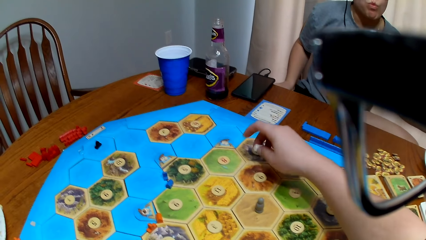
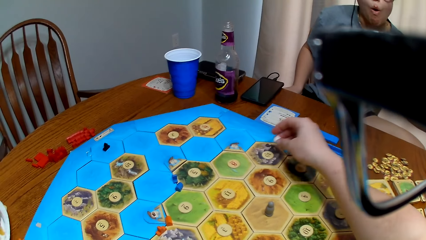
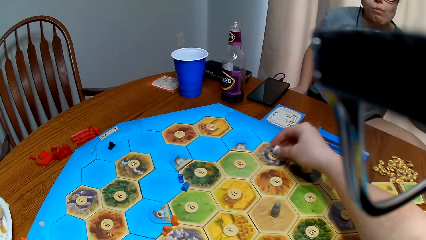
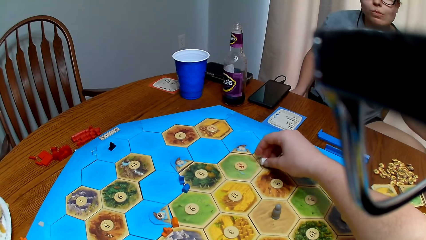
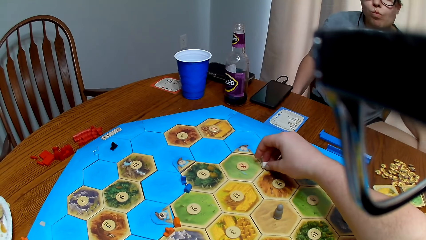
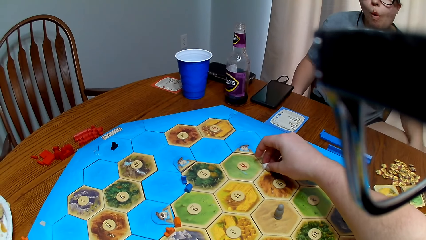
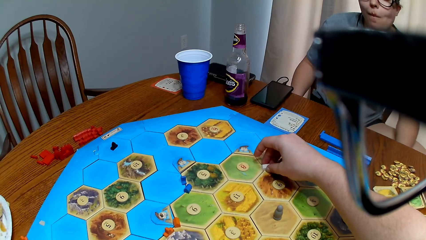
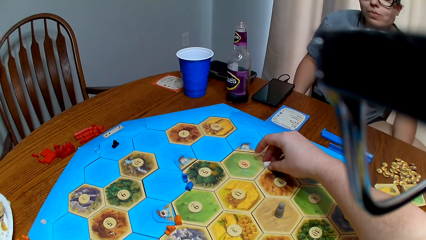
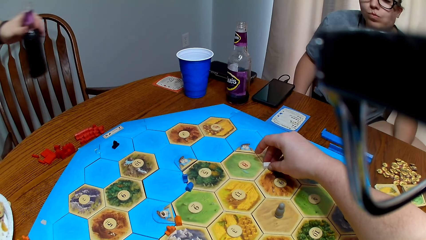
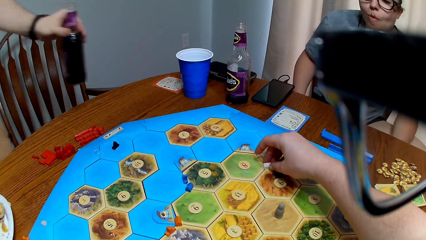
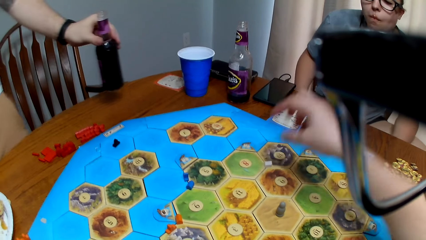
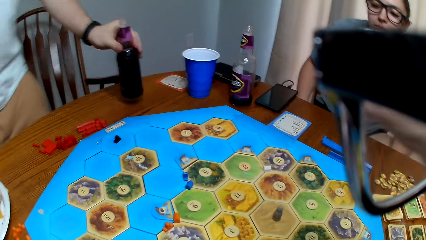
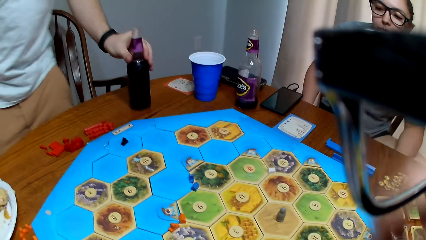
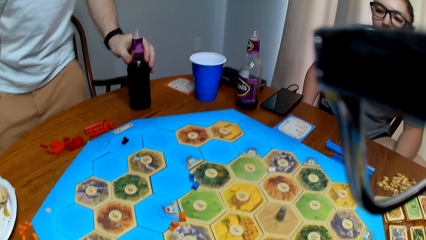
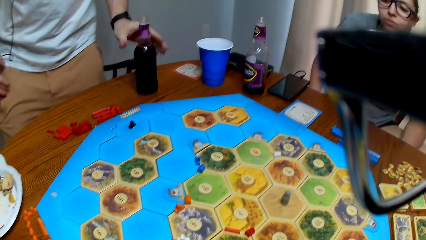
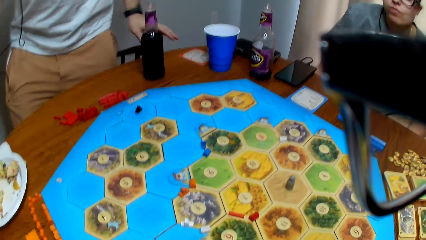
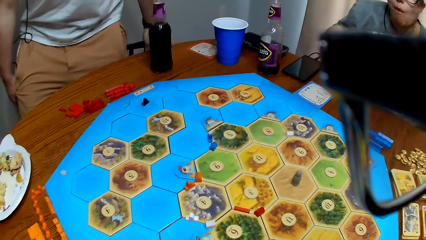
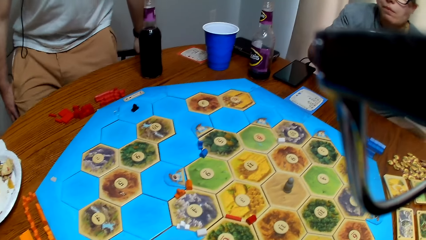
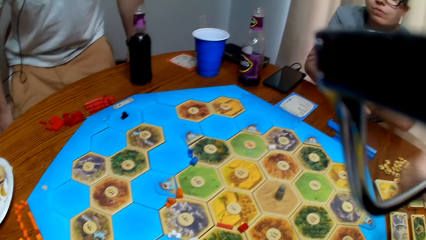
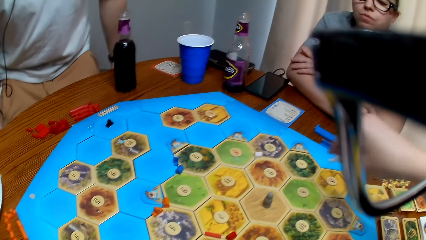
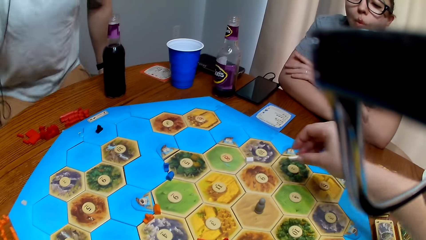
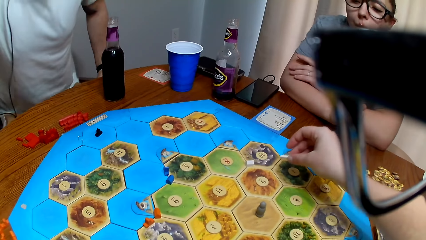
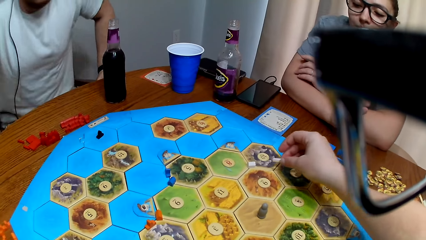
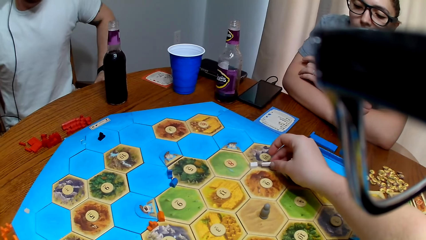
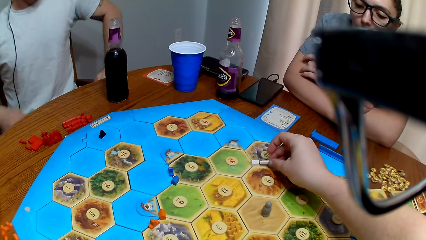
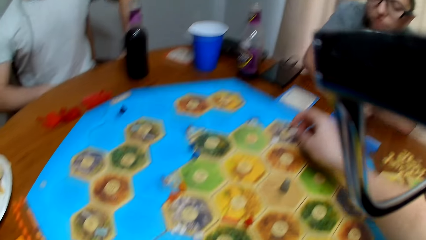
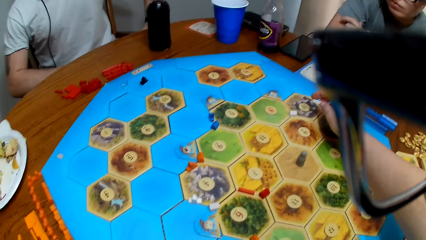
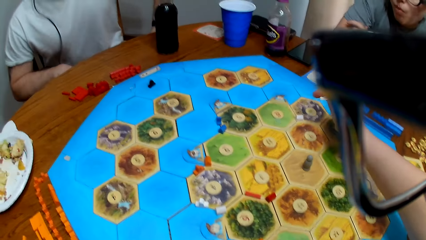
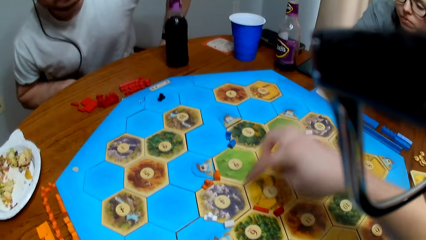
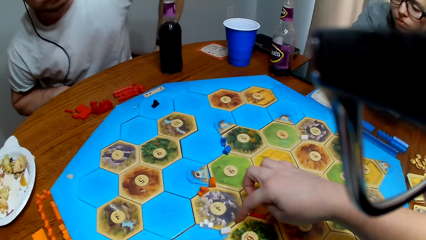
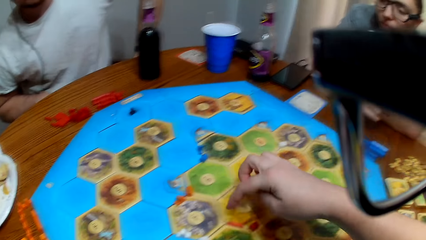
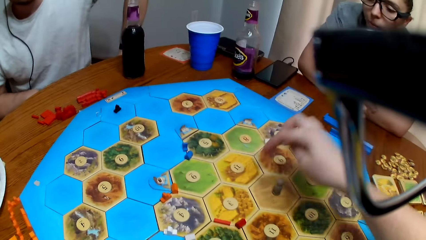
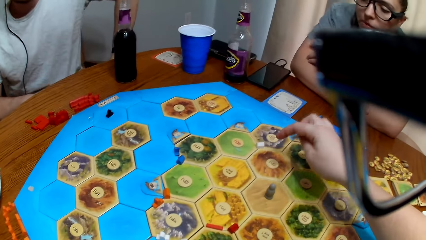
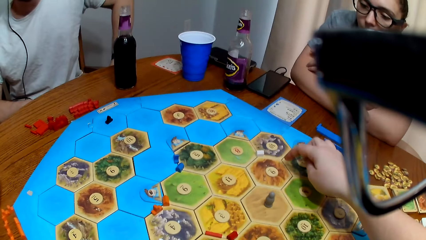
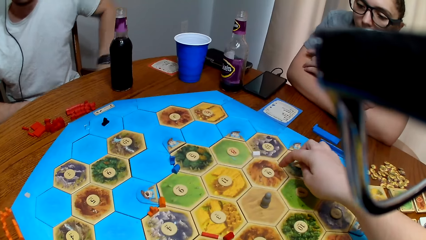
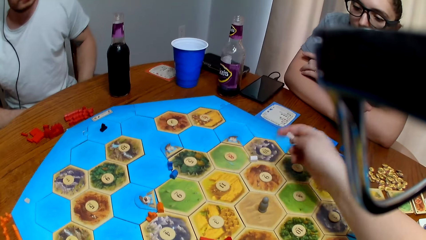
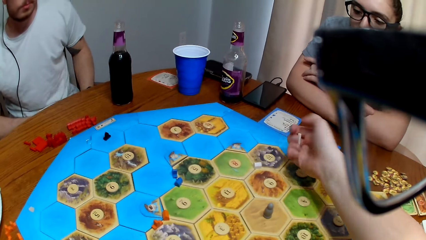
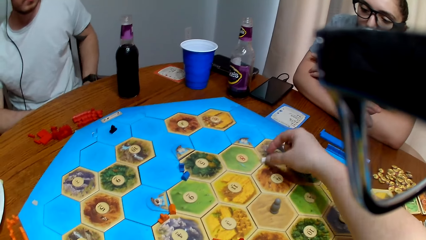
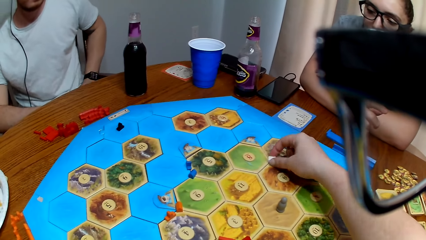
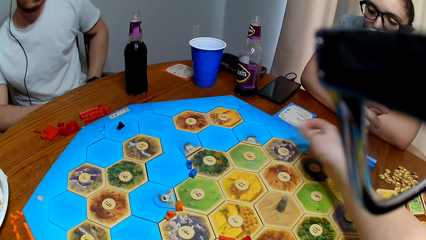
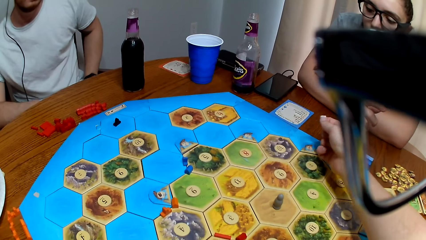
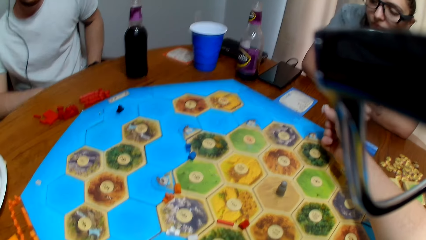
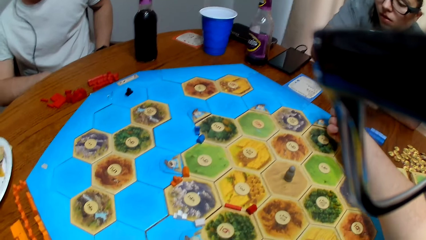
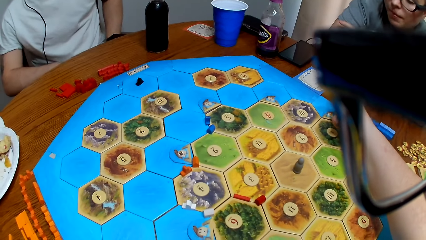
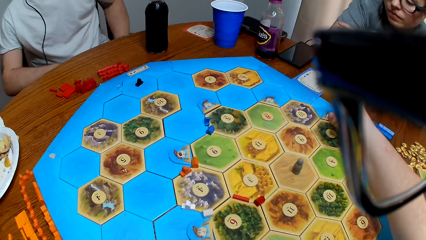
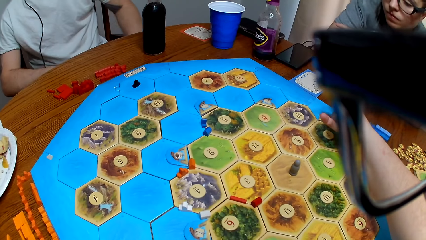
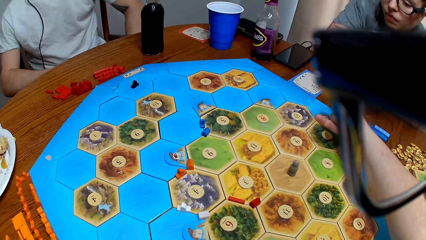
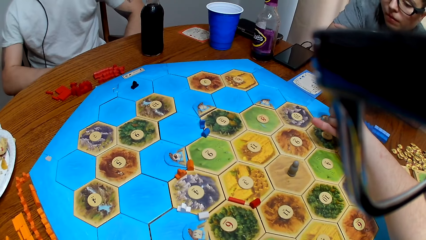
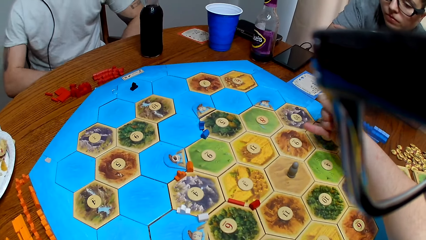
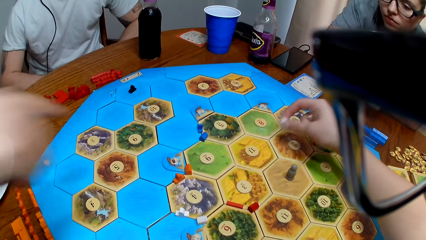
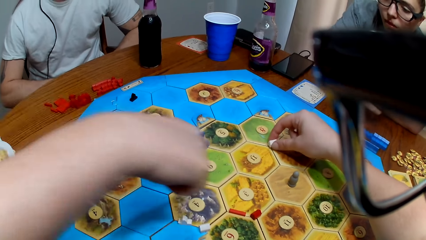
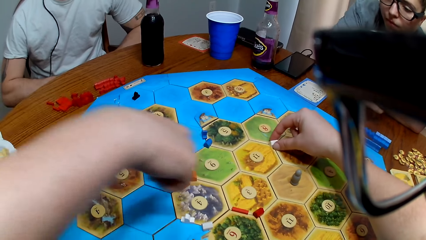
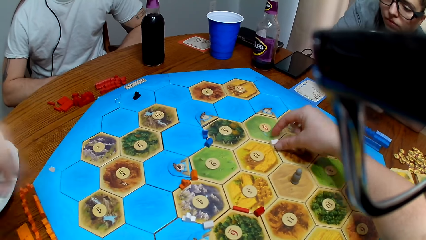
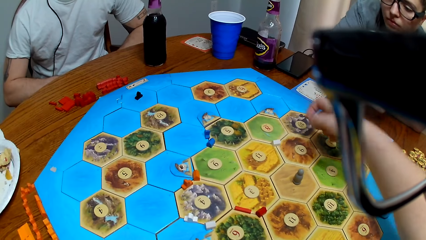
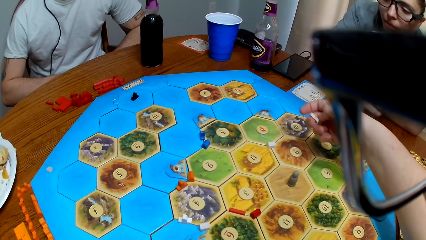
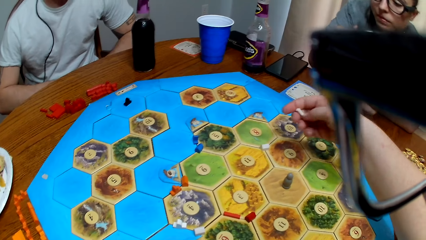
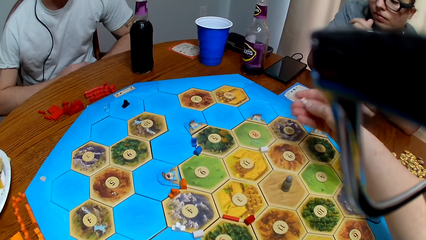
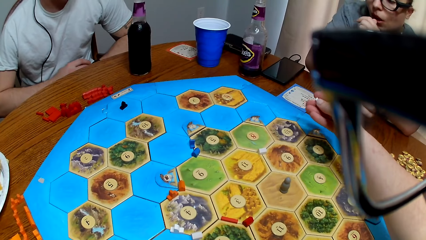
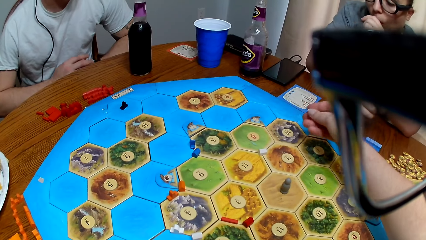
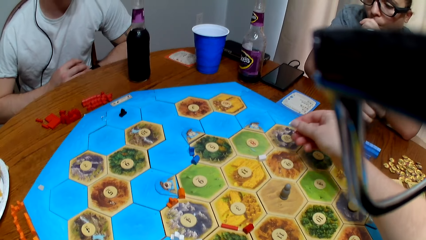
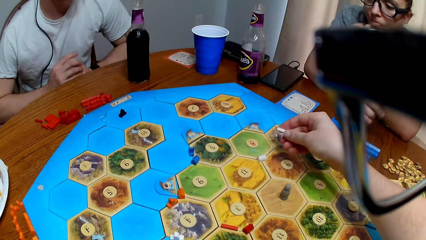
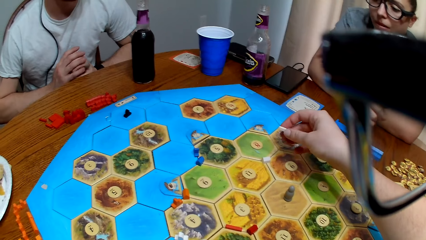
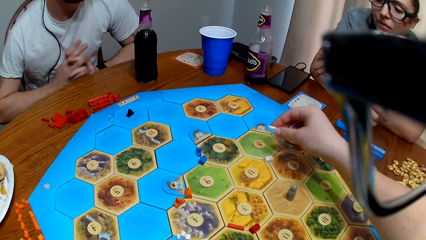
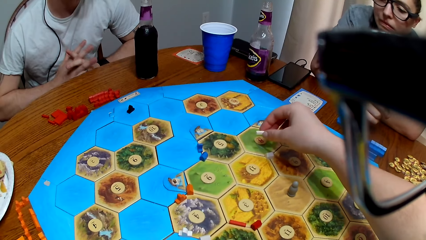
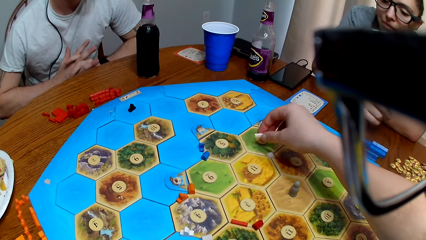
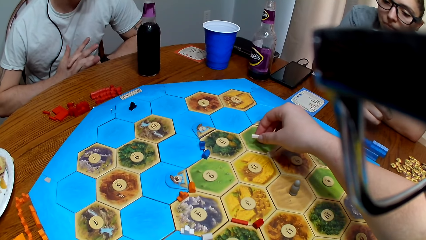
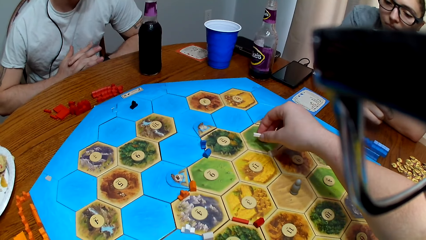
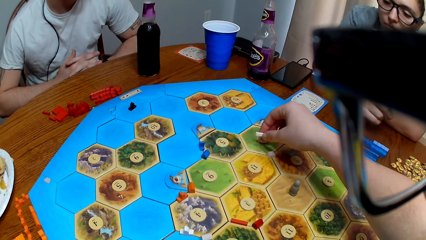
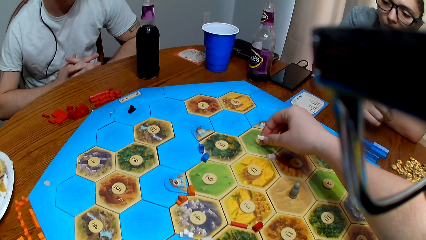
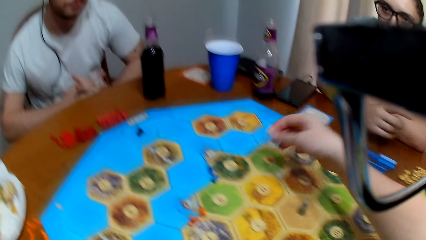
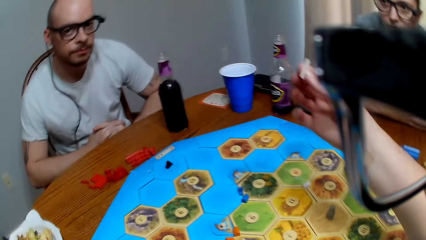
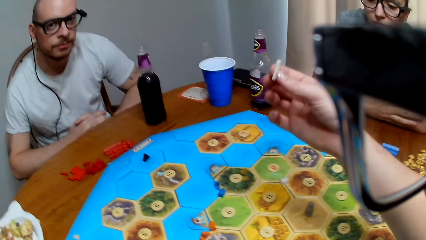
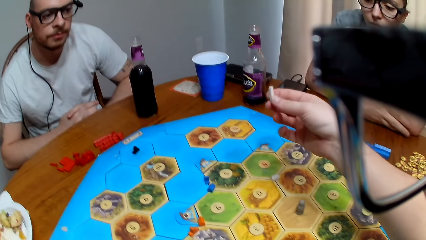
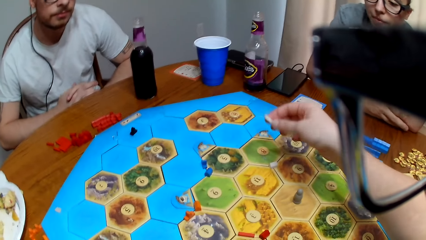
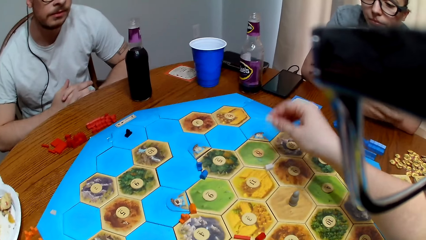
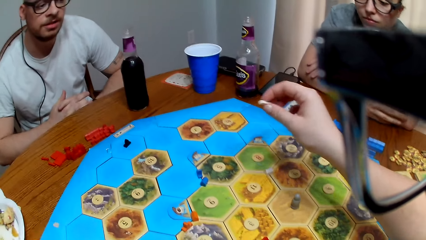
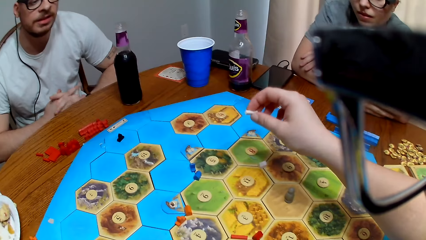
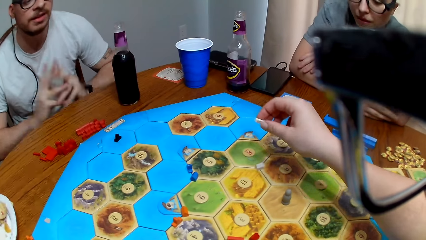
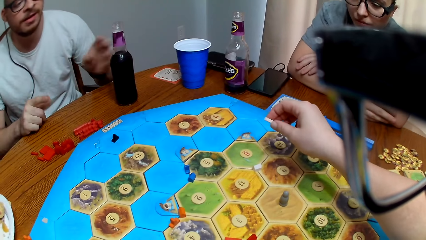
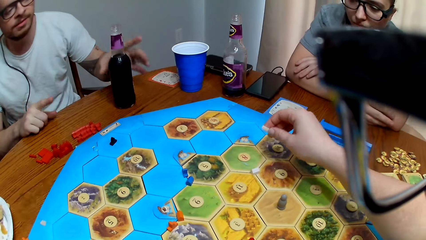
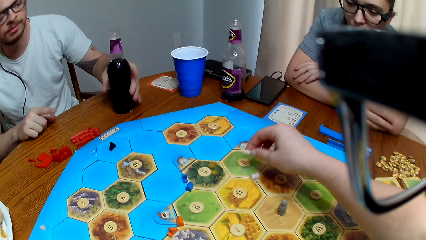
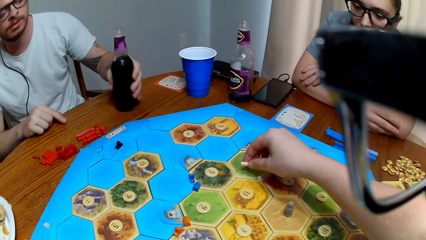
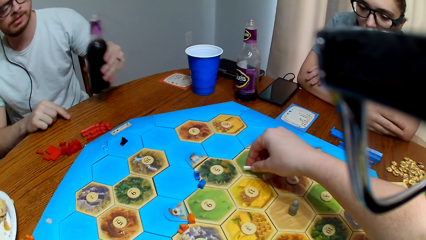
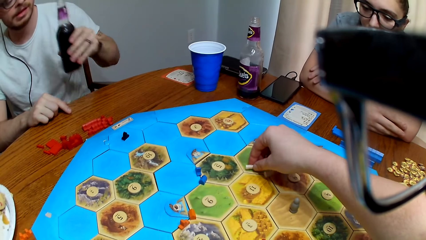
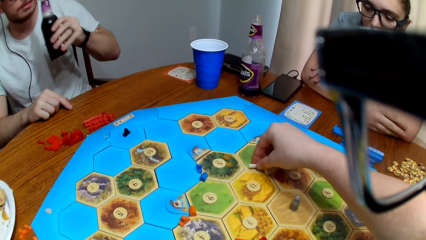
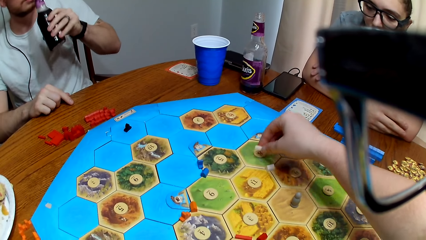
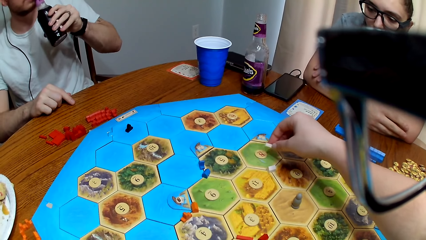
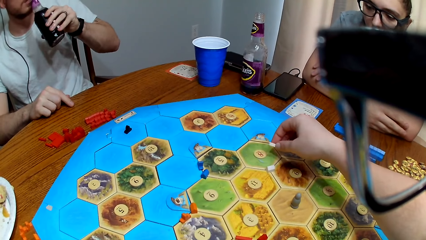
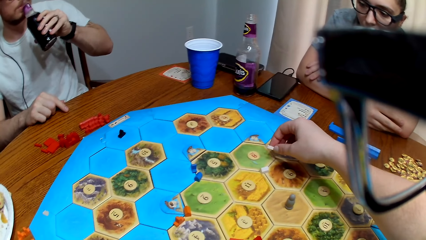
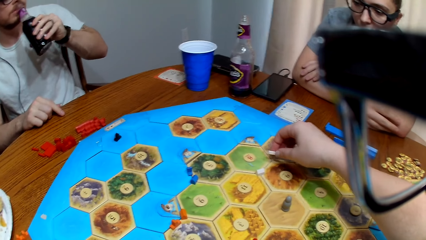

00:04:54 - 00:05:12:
The camera wearer places the peg on the game board. A man holds a bottle of juice, places the bottle on the table and sits on his chair. The camera wearer places a peg on the board. They speak. They remove the peg on the game board. They lay the peg on the board. A woman points on the board. The camera wearer converses. The man speaks to the camera wearer and lifts the bottle.
